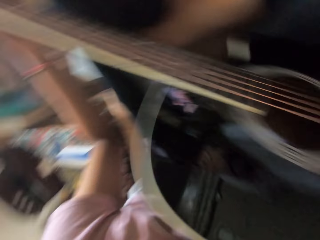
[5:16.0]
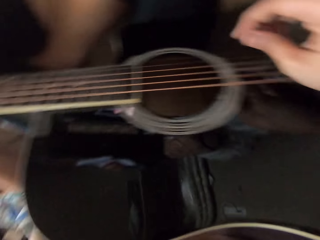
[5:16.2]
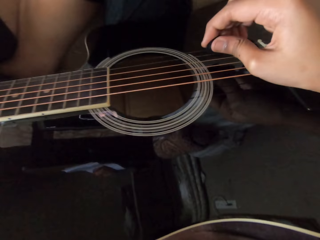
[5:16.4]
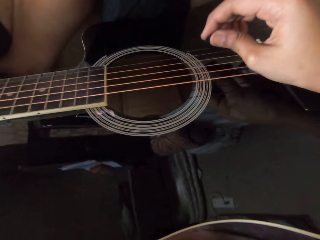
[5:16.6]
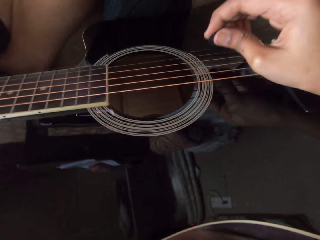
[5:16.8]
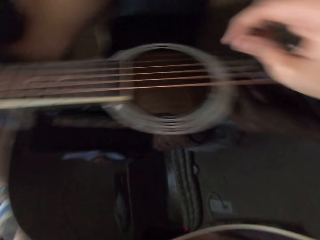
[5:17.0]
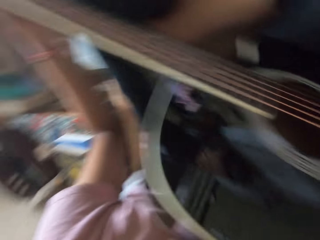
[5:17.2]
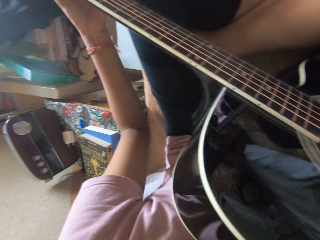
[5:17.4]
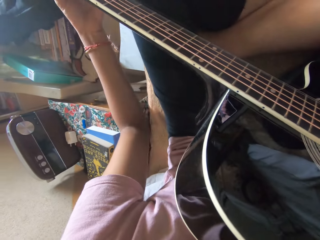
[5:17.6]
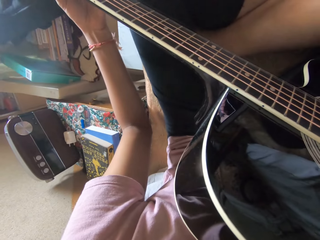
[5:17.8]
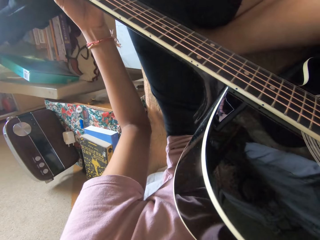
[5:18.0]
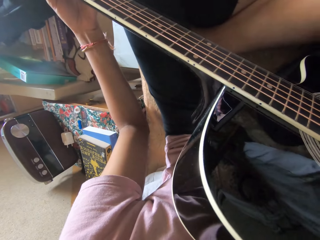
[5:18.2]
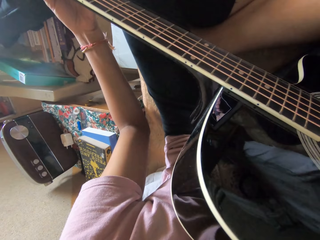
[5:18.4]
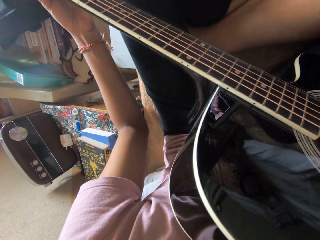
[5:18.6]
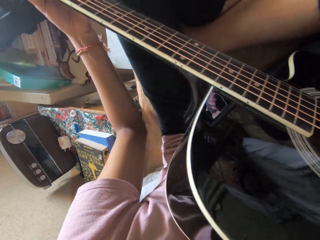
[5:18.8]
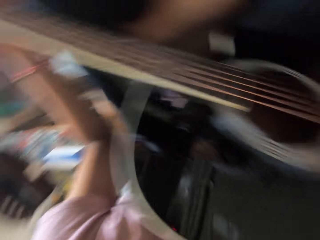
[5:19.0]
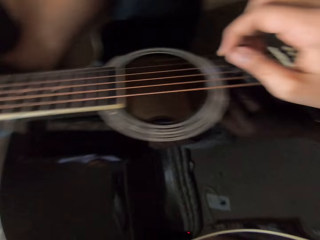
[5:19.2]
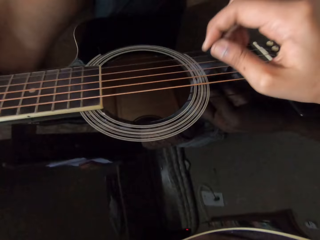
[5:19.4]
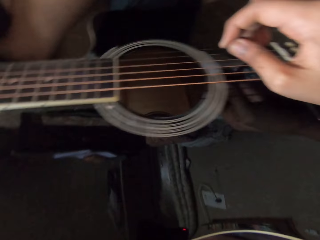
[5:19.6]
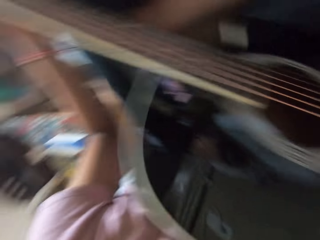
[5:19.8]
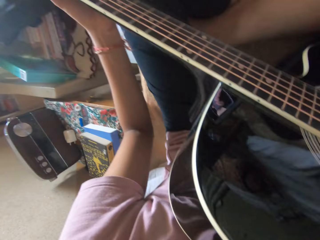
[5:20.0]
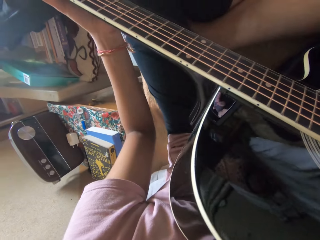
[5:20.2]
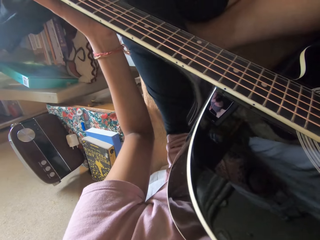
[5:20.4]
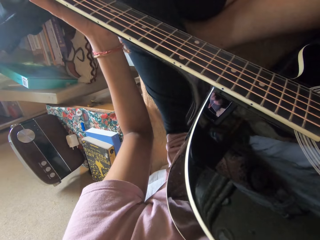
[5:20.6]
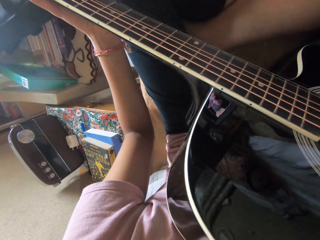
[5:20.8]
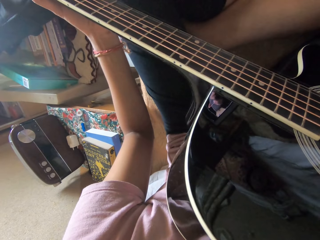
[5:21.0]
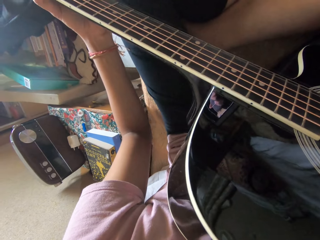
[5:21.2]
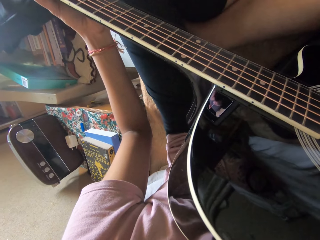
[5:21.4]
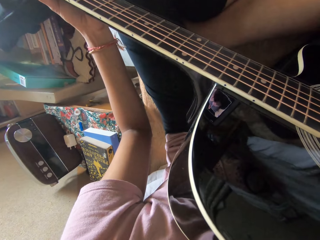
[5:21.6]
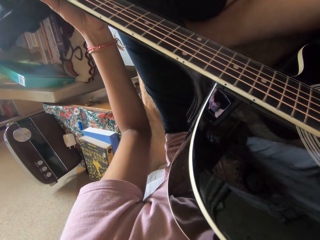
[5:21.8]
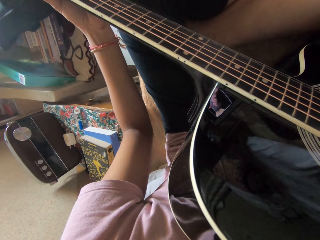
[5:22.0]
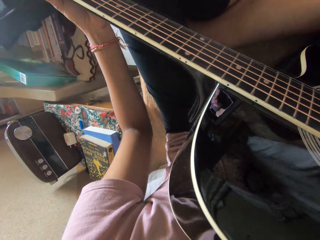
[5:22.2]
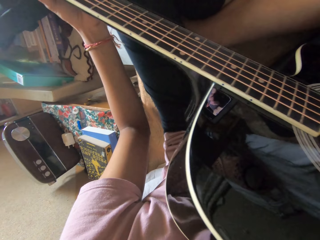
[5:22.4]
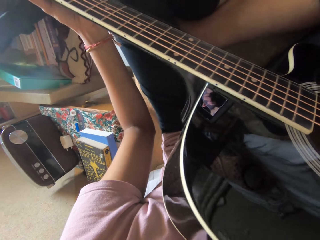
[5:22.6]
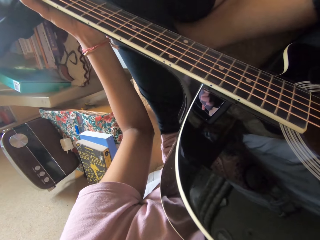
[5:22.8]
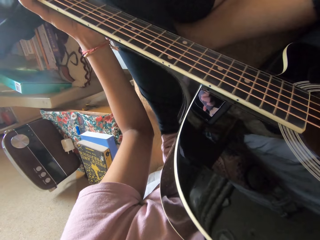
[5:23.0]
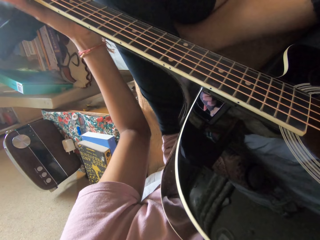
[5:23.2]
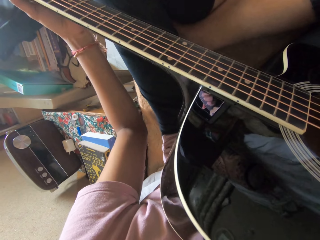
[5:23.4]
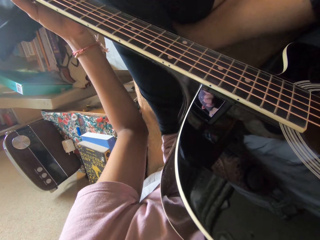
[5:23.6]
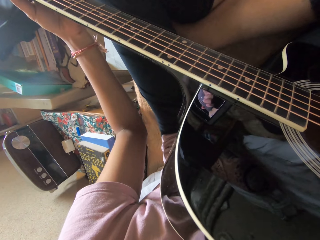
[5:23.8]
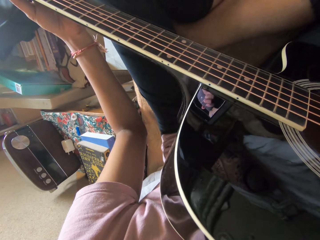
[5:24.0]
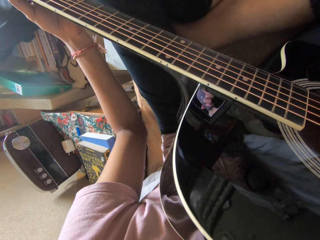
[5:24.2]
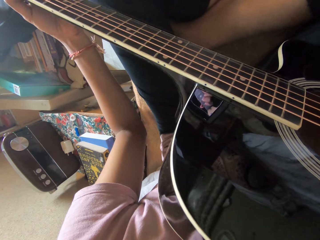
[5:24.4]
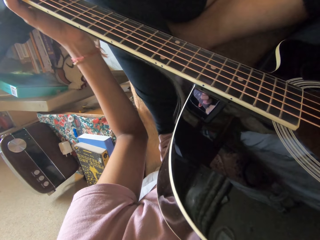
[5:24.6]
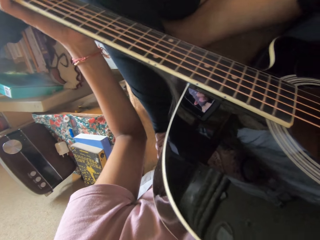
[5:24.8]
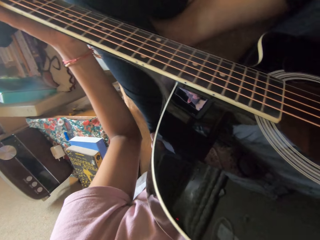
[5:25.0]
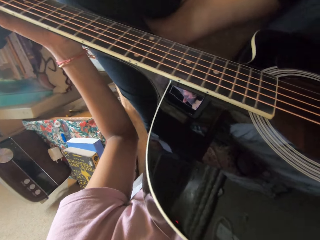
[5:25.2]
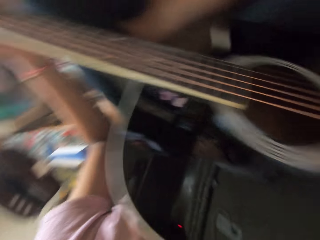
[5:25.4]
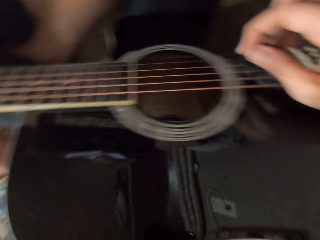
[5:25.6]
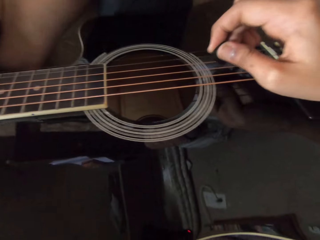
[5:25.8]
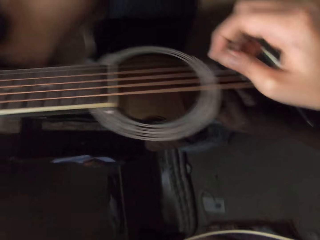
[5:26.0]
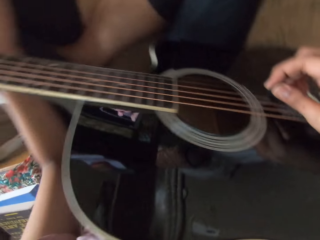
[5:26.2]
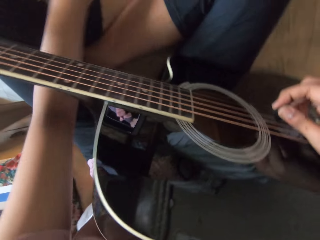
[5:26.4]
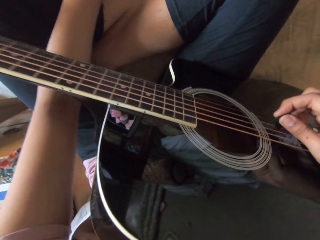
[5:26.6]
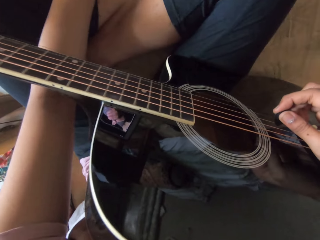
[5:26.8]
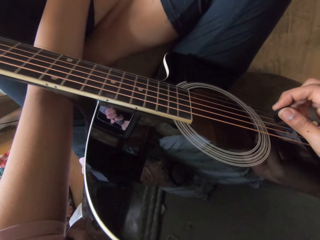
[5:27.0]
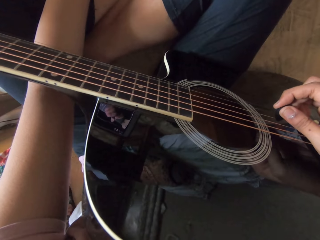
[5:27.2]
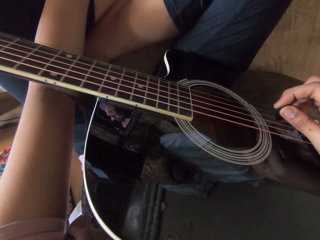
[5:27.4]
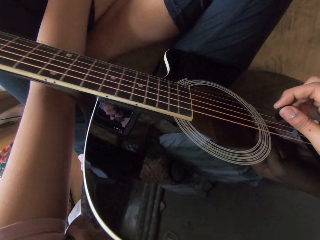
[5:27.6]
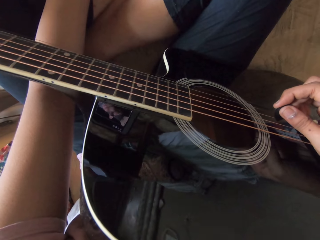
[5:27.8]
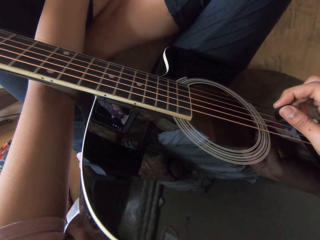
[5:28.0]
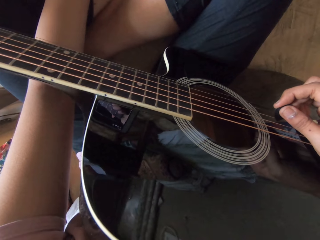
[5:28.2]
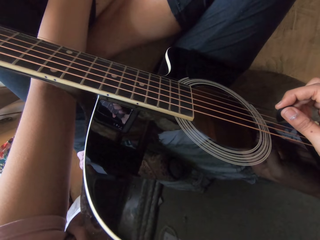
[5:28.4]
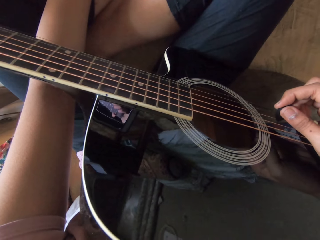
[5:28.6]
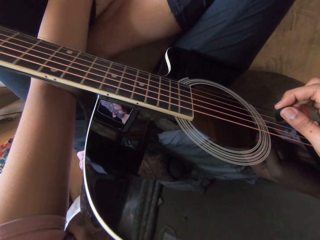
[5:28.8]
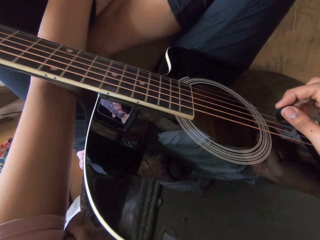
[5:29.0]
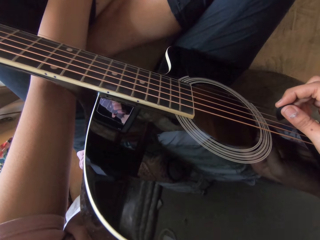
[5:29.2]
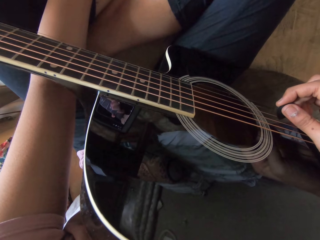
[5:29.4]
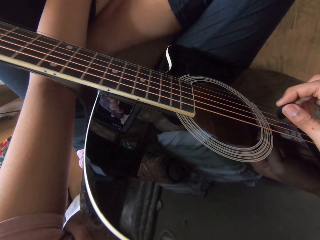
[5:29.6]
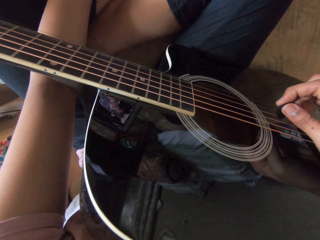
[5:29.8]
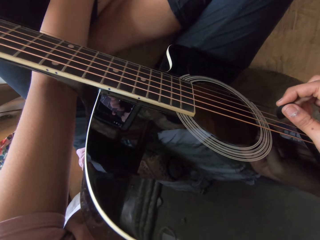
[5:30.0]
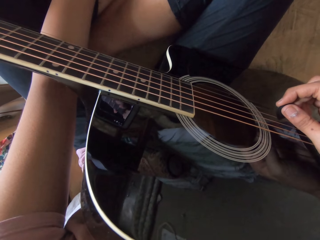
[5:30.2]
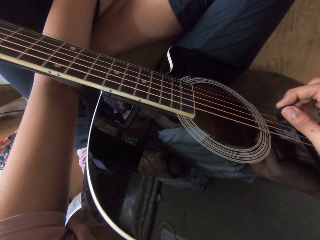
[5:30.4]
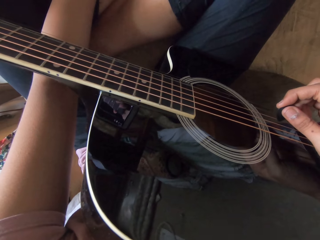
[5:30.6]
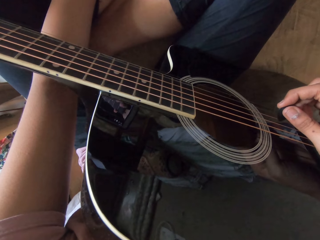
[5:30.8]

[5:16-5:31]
The camera wearer taps on the tablet.

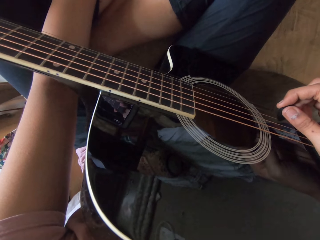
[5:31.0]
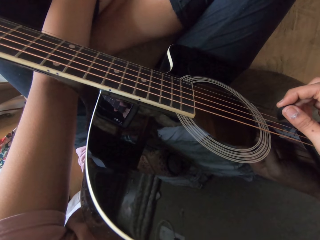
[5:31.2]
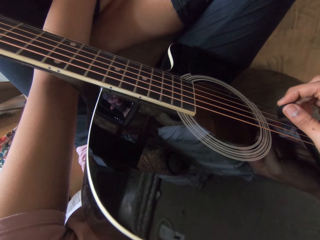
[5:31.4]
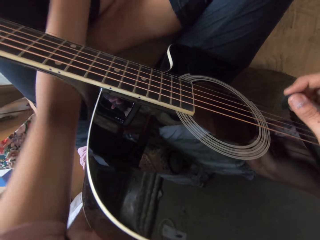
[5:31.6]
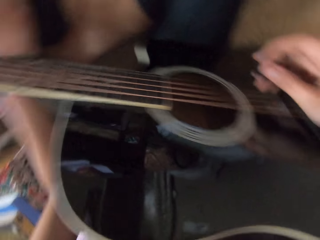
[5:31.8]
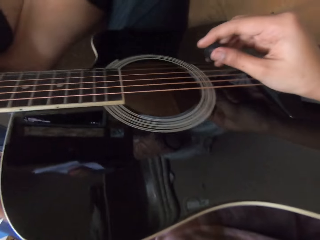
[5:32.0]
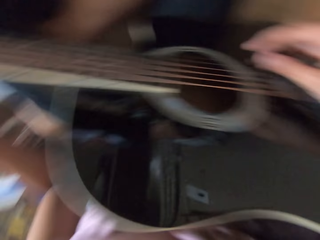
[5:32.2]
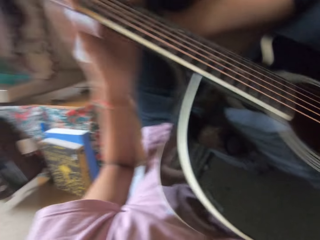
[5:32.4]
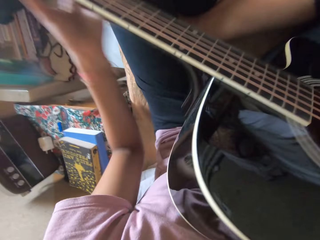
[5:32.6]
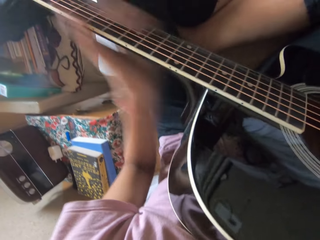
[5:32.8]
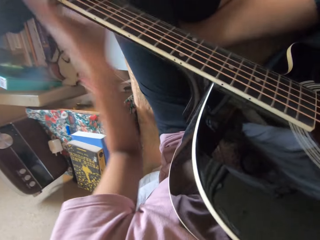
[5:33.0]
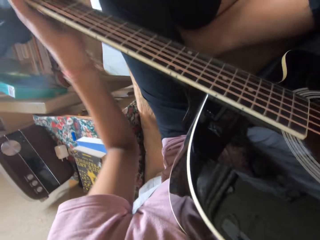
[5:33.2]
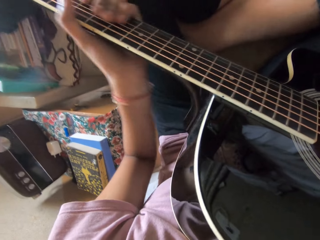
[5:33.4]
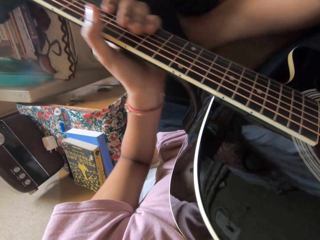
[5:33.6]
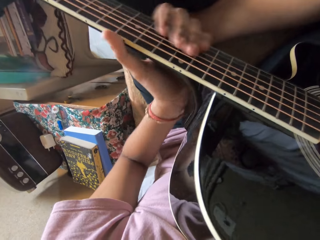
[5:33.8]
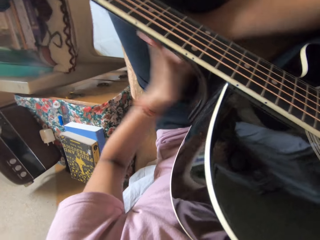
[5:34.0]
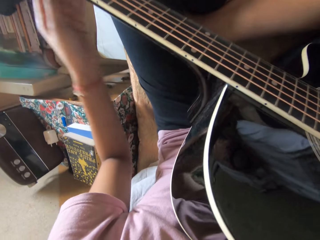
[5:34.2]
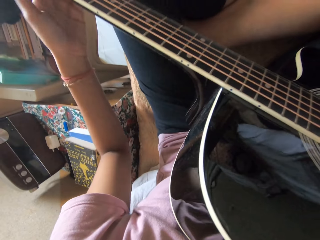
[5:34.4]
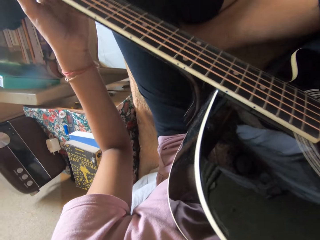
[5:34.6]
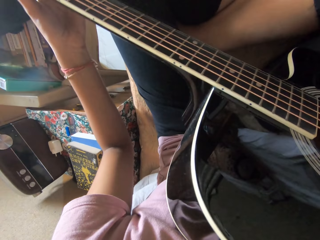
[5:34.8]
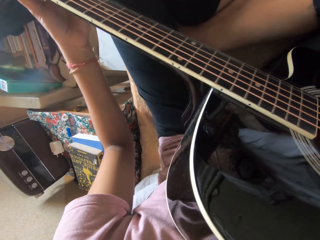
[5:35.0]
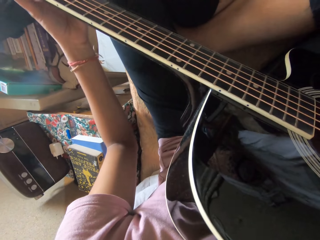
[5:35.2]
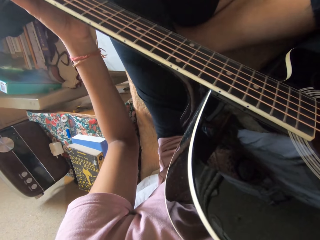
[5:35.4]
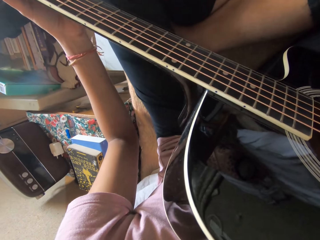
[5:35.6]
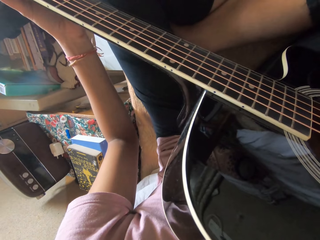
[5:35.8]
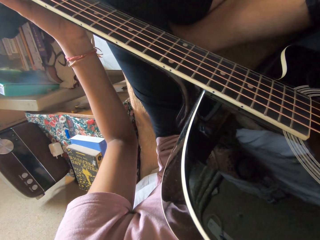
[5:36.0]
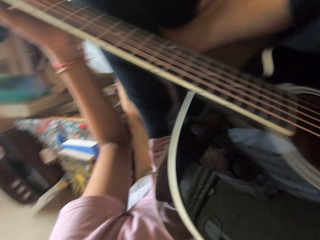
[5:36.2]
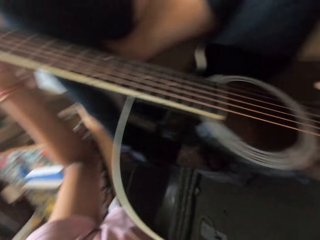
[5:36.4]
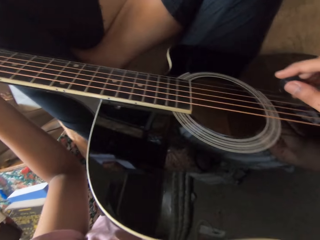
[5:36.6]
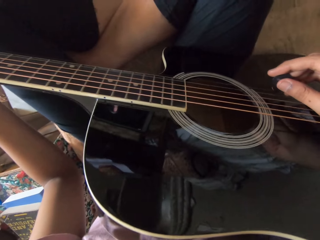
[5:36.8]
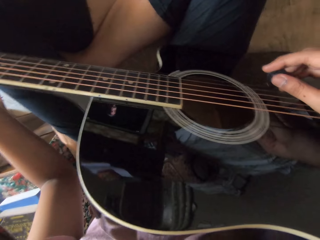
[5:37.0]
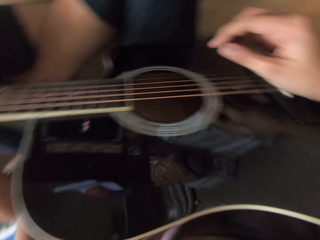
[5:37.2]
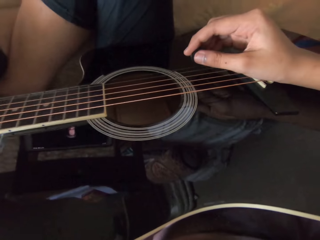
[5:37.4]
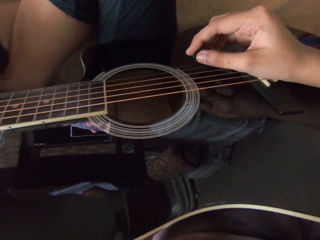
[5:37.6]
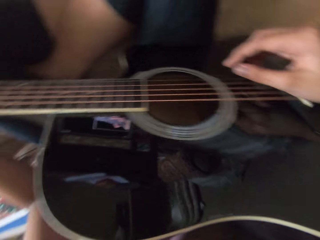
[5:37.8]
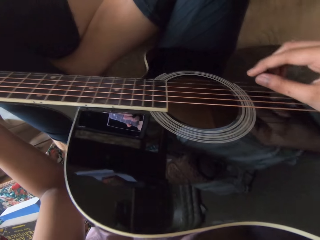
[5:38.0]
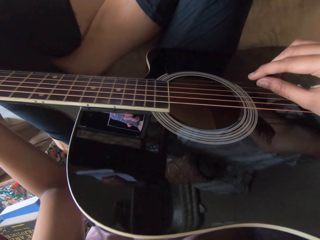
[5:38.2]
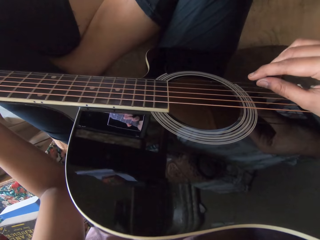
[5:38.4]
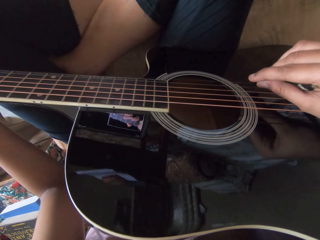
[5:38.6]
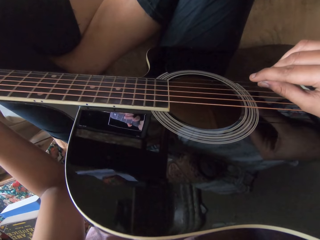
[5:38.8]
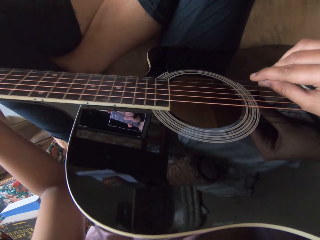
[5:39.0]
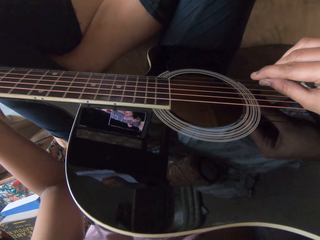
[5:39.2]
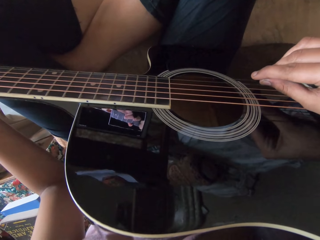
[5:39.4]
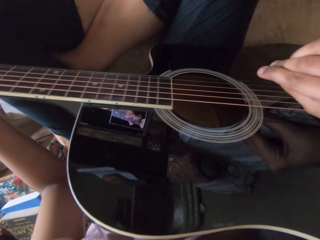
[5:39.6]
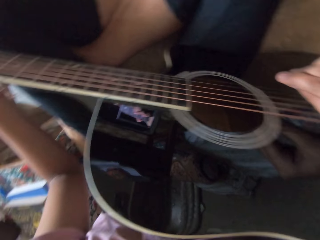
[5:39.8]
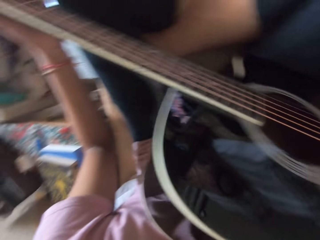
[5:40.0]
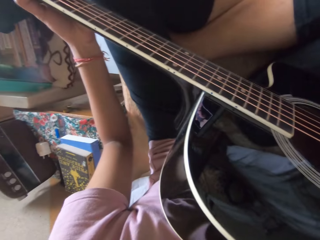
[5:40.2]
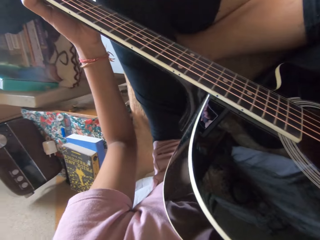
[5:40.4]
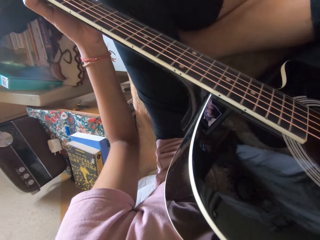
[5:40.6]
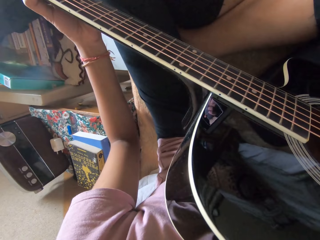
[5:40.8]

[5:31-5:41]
The camera wearer adjusts the guitar. They stroke the guitar. They play the guitar. They hold the guitar.
